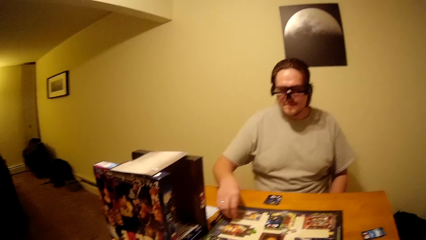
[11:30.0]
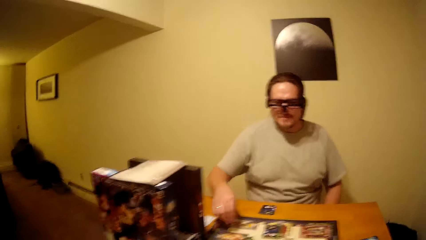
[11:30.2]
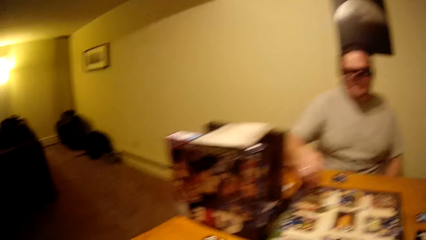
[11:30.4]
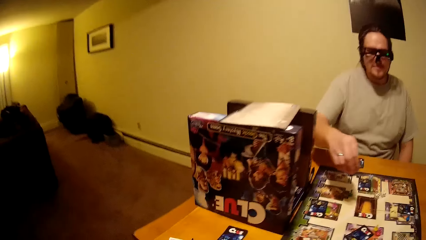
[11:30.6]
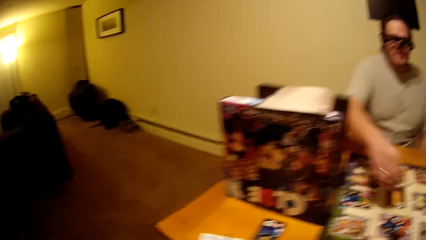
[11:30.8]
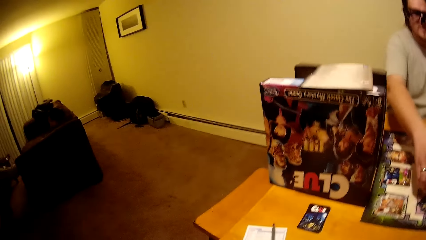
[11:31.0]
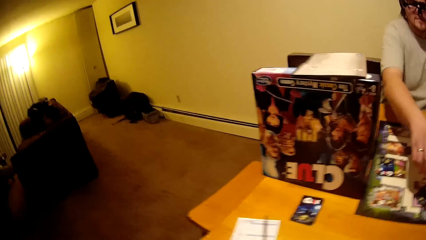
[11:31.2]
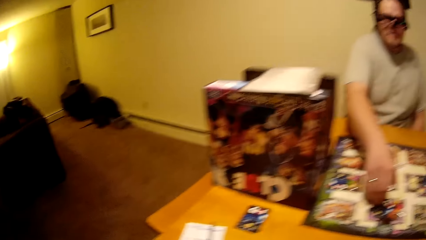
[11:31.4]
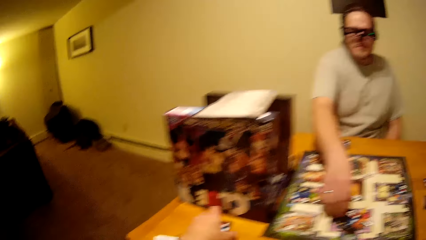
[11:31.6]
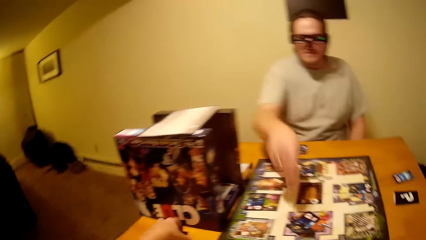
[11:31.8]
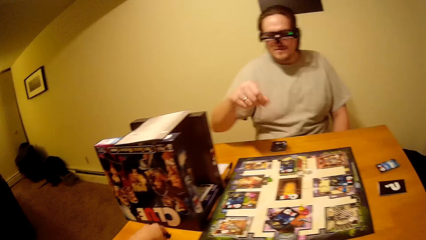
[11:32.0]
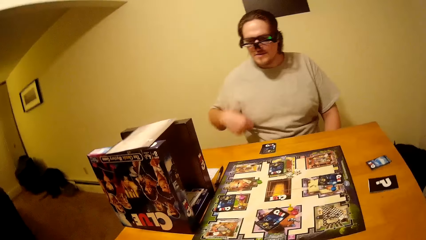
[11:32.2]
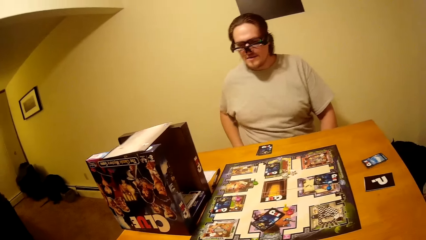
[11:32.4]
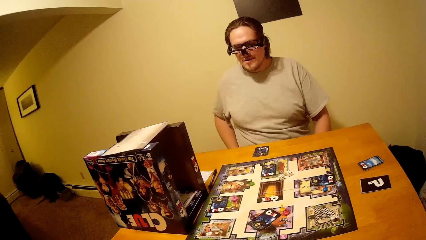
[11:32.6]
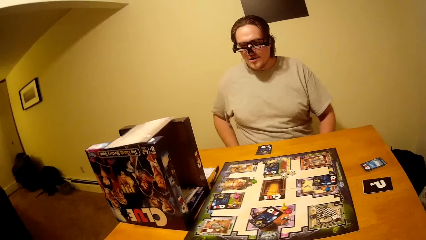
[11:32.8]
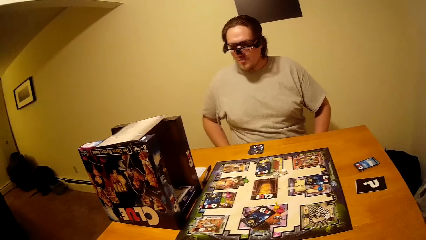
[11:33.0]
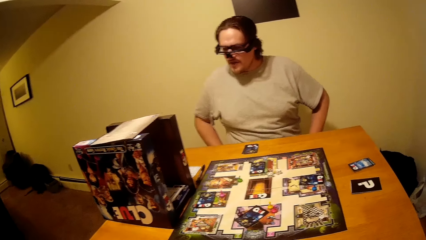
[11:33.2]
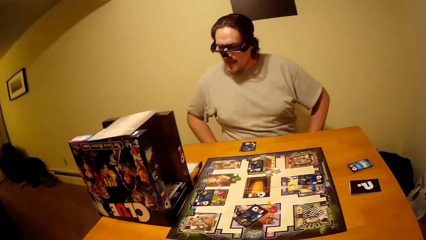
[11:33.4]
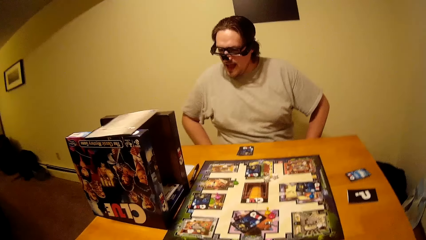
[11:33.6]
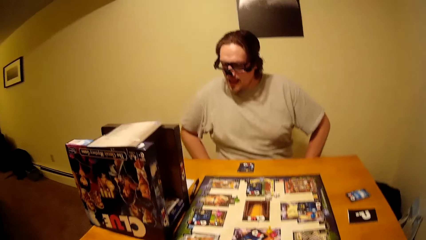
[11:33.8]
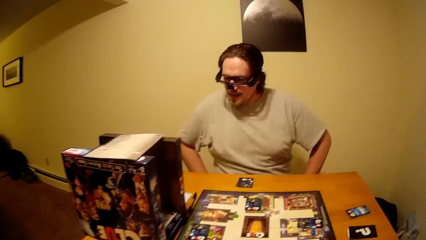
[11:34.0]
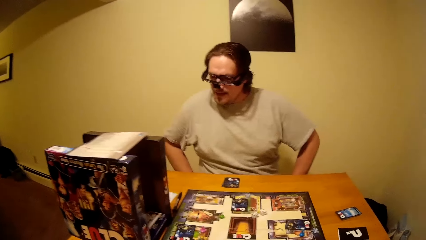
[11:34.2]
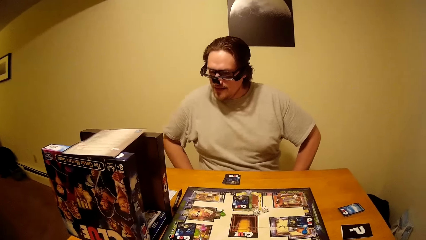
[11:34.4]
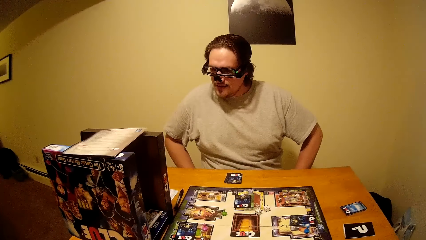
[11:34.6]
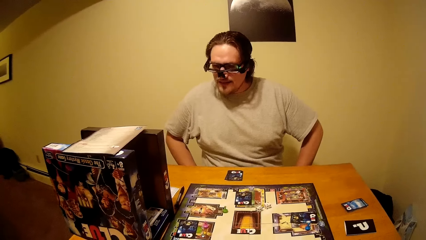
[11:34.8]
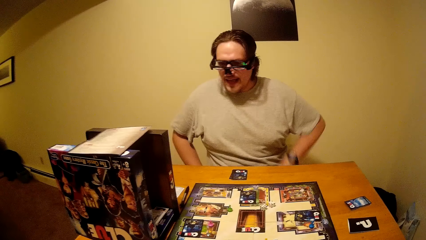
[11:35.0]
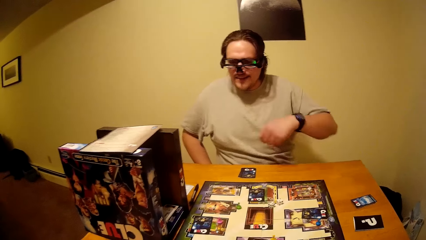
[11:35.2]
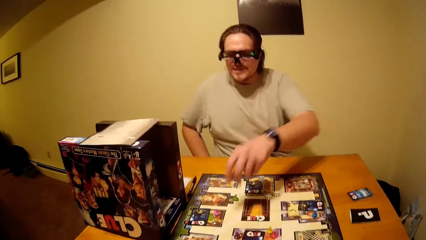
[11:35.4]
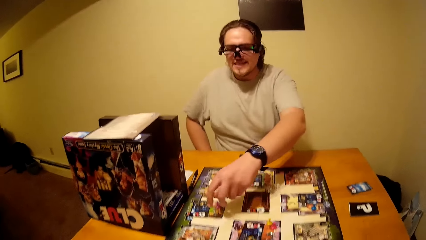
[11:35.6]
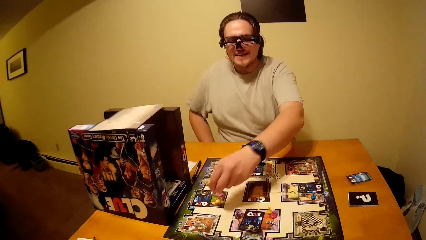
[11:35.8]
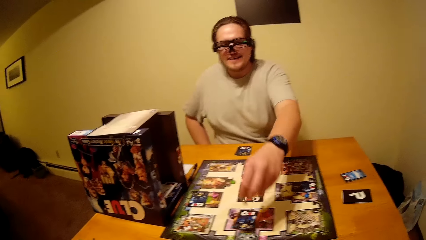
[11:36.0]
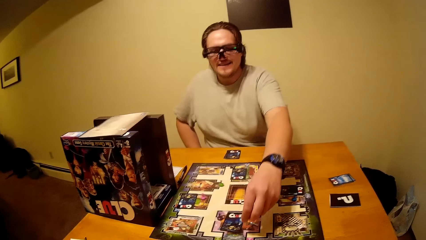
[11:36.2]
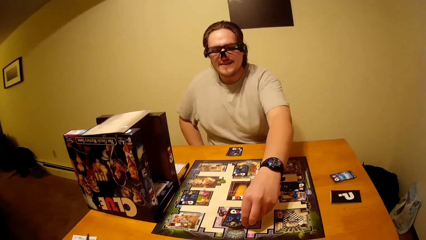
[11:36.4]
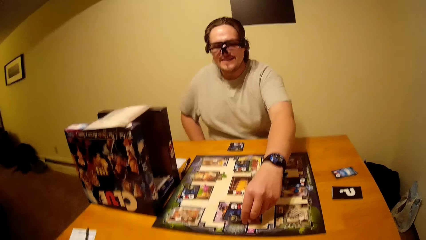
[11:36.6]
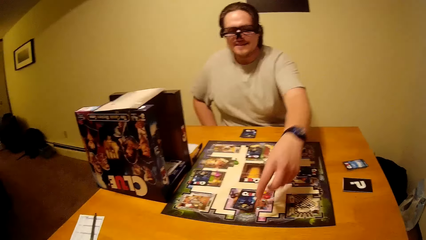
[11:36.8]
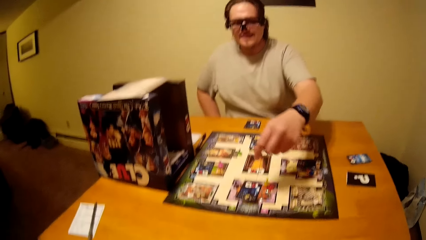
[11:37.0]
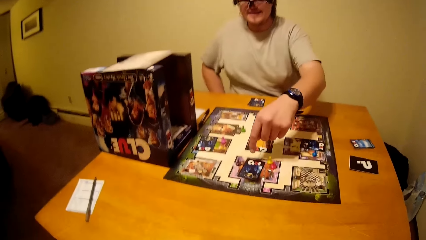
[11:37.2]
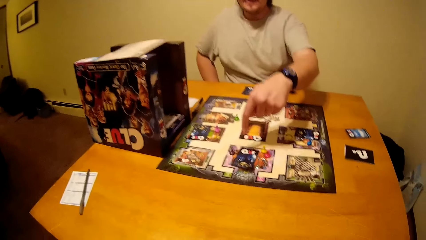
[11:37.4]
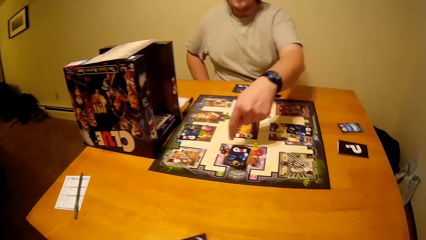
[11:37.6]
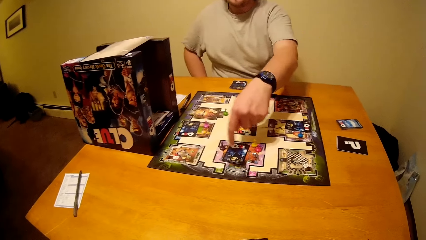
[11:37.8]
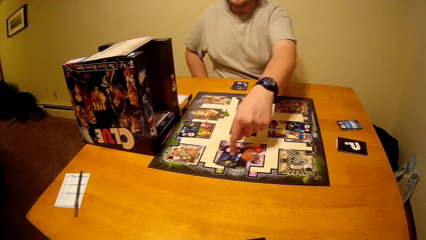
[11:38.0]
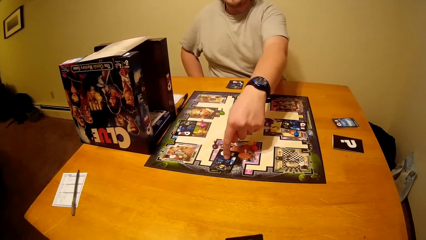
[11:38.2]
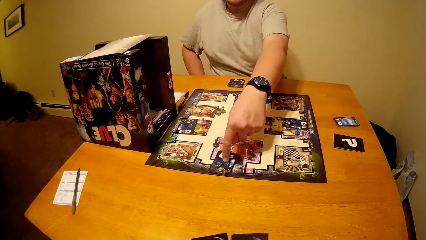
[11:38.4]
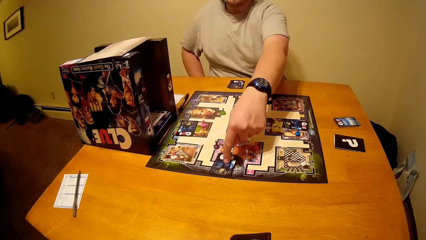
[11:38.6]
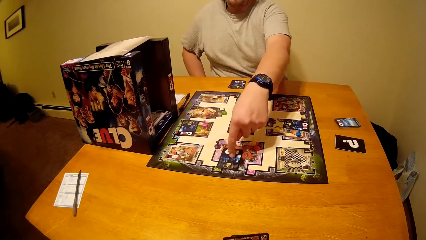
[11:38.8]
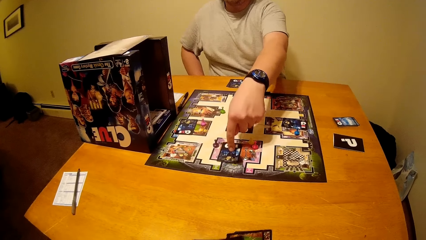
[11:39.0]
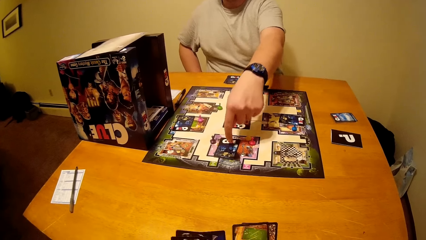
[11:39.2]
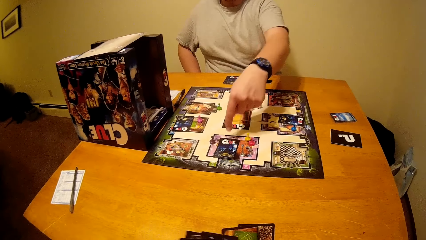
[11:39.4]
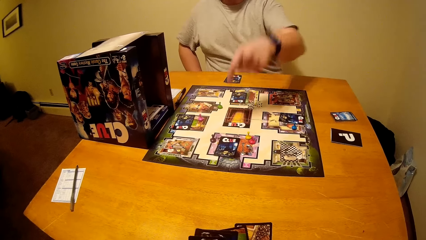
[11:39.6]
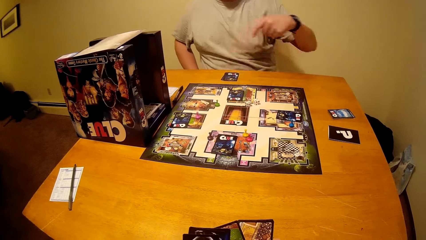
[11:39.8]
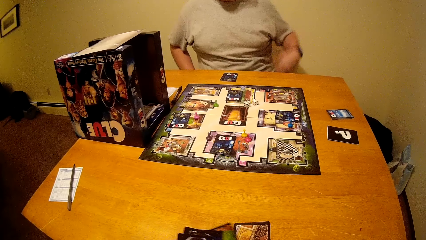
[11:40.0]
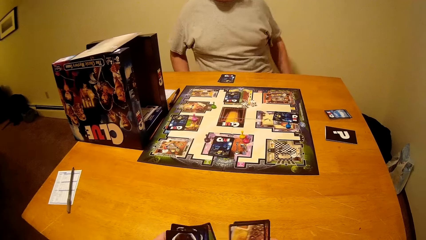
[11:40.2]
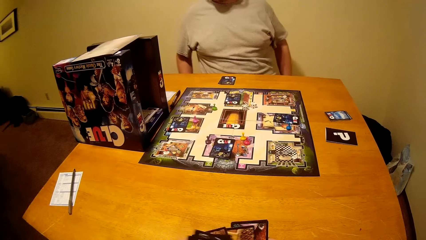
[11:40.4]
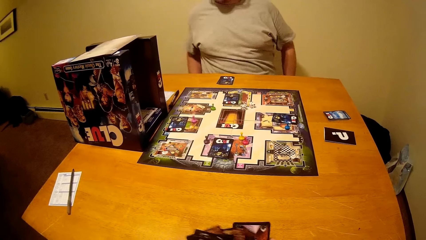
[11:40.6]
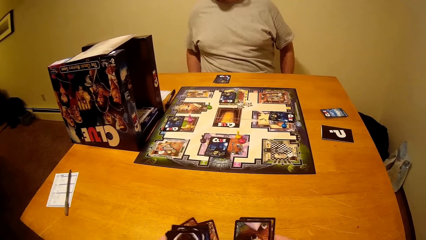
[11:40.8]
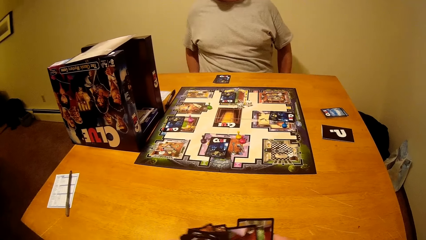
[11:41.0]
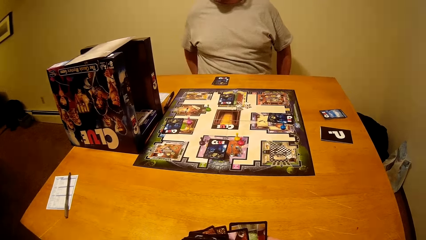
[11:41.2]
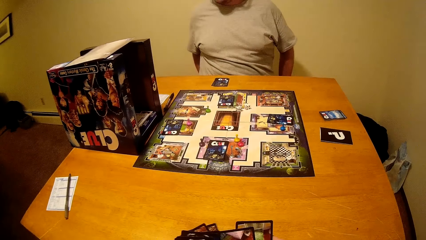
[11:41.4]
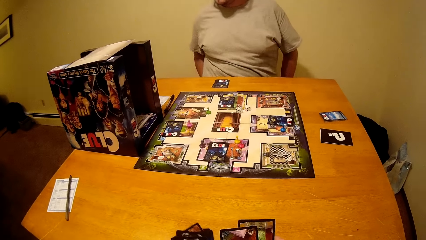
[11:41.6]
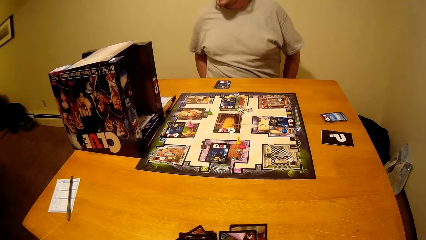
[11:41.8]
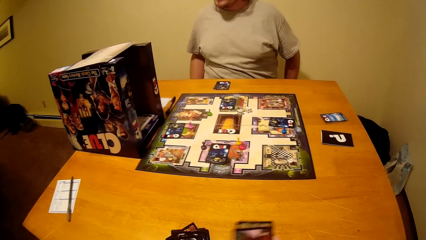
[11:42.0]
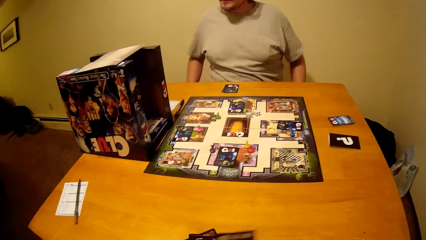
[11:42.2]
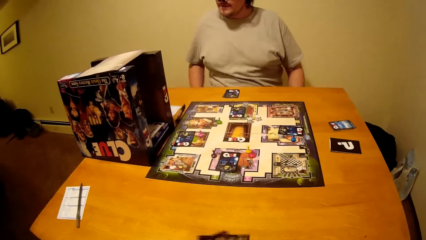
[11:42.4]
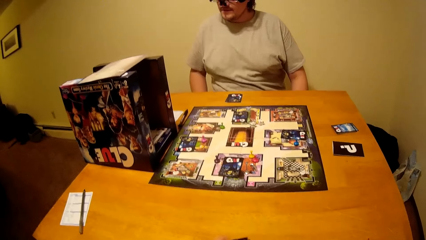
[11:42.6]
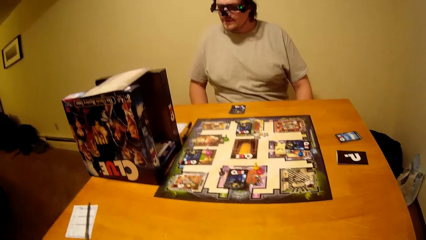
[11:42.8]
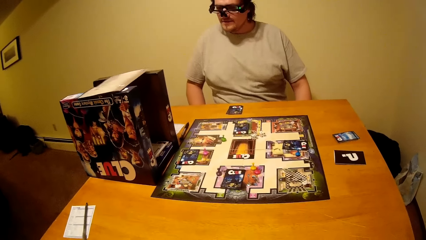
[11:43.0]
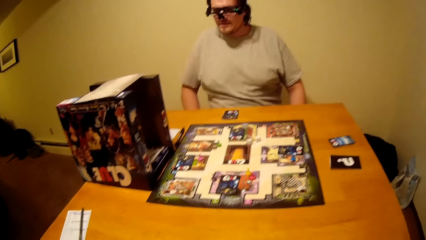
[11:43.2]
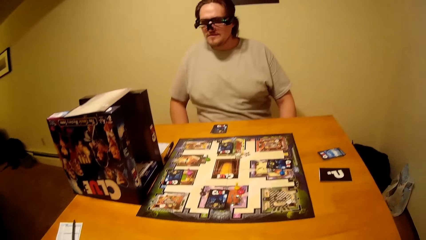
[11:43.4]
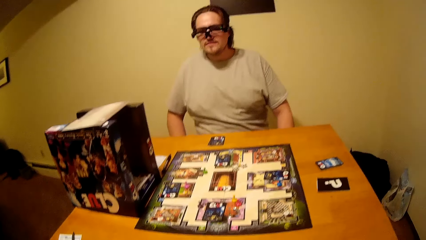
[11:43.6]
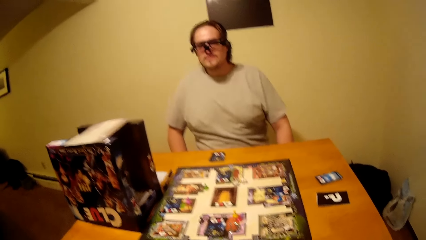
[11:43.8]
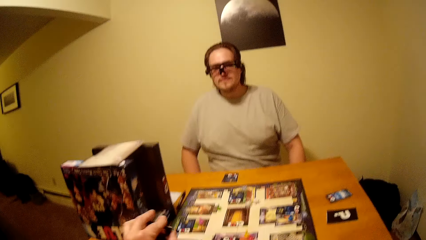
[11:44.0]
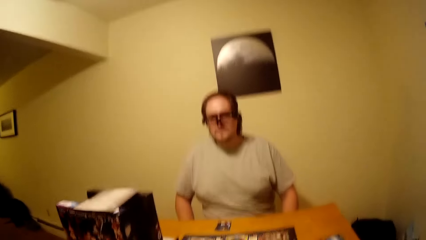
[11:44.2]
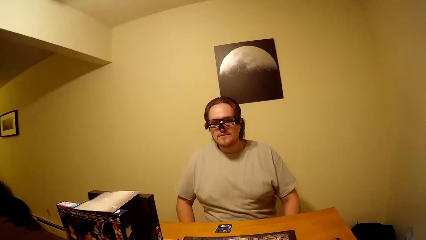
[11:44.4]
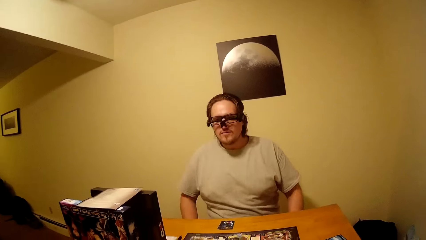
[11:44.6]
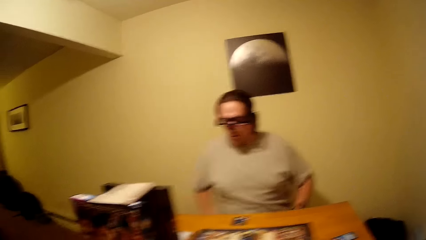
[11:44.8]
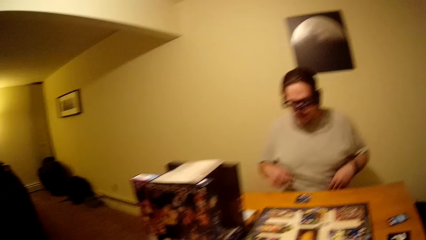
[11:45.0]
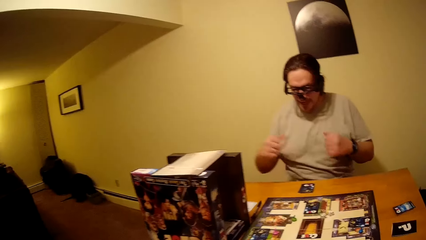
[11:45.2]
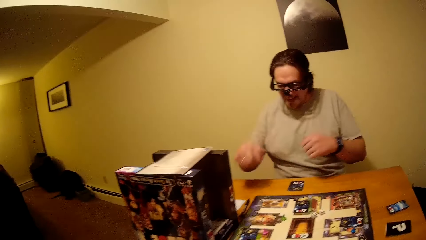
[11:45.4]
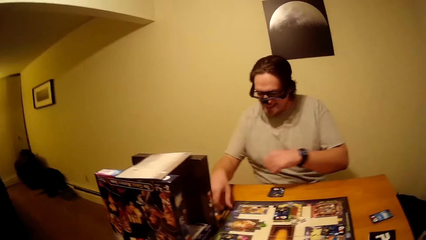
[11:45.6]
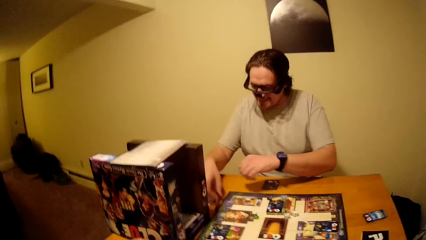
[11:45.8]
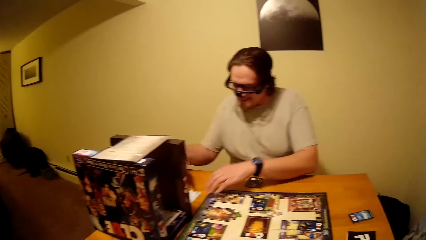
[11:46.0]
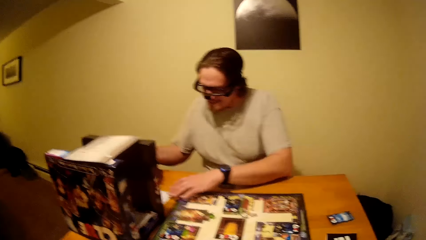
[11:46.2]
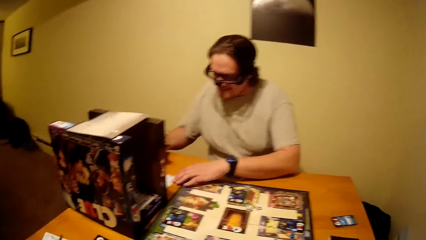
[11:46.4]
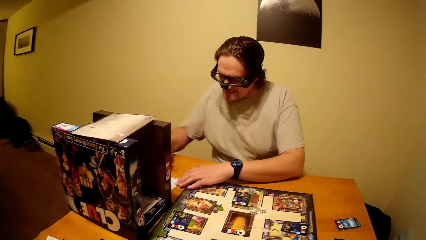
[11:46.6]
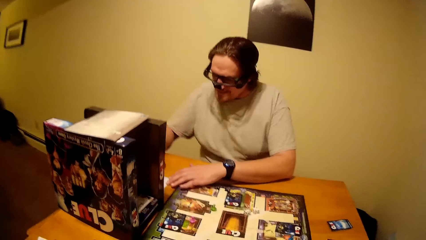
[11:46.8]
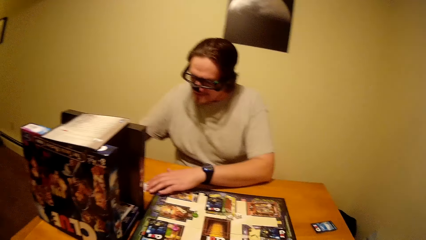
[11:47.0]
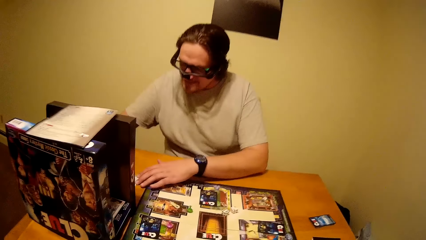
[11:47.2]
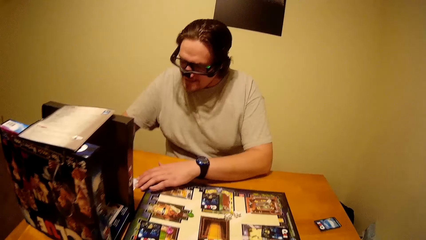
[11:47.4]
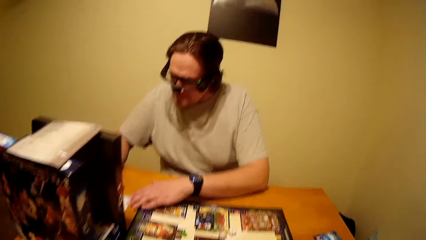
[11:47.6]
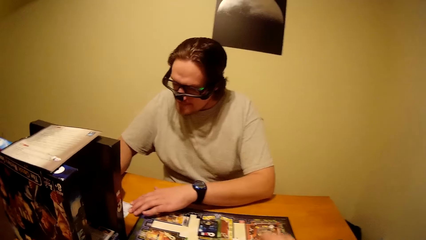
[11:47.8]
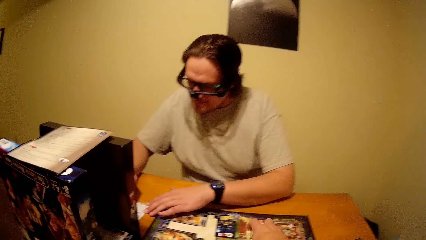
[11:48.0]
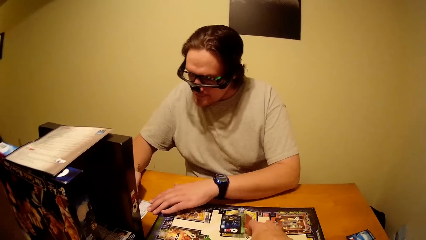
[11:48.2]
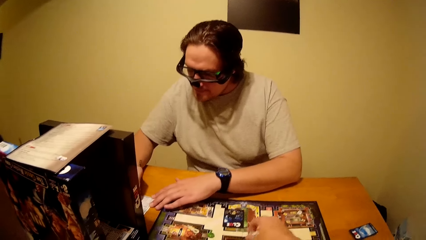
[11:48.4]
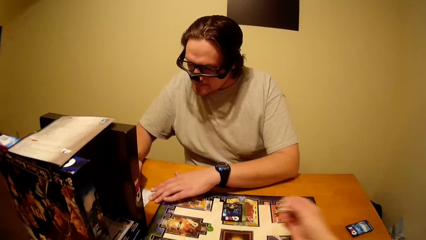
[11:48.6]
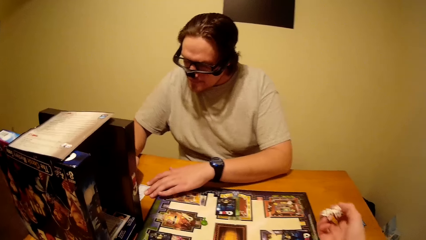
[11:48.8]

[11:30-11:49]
A man plays the board game. He picks a pawn from the clue board and drops the pawn on the table. He plays the board game. He picks a pawn from the clue board and drops the pawn on the clue board. He touches the card on the clue board. He drags the cards on the board. He withdraws his right hand from the card. The camera wearer shuffles the cards. The man picks up a pen. He writes on a card or paper with the pen.
